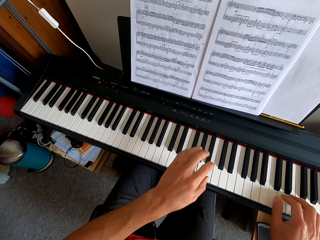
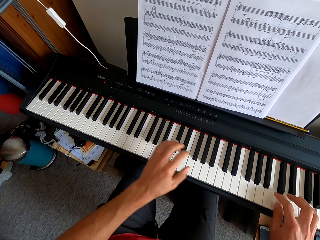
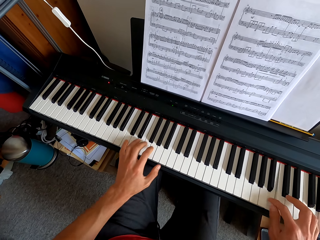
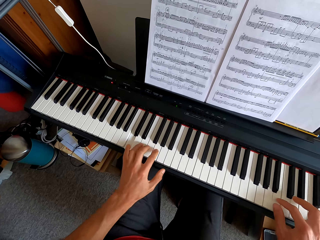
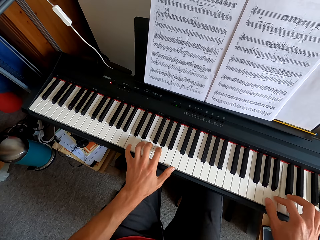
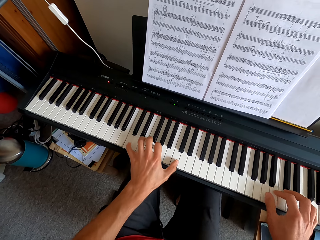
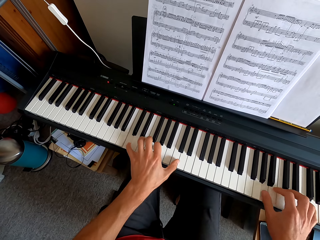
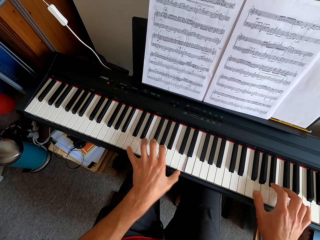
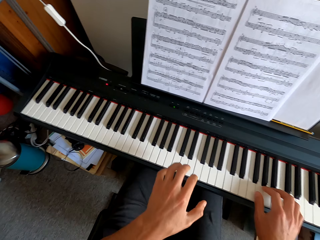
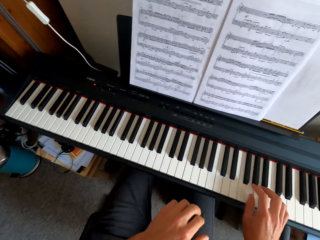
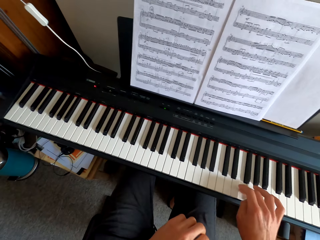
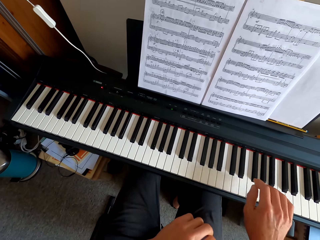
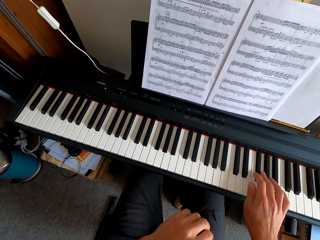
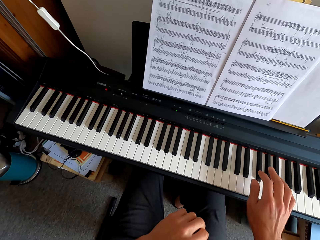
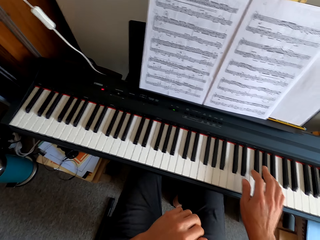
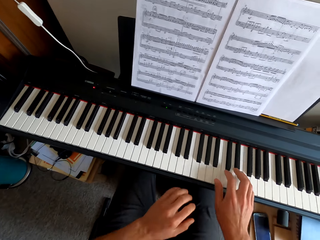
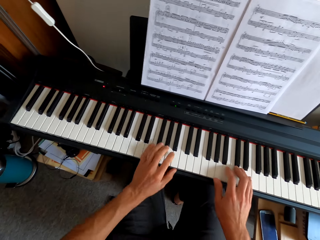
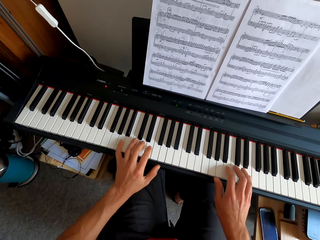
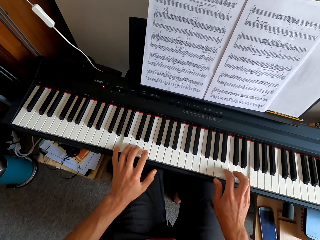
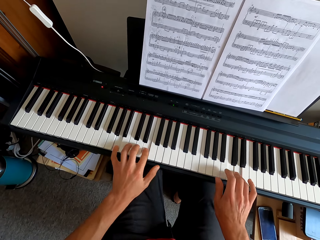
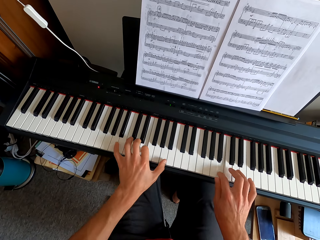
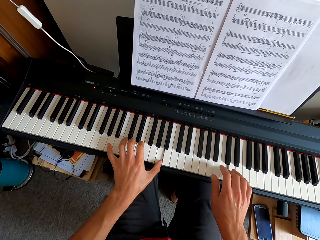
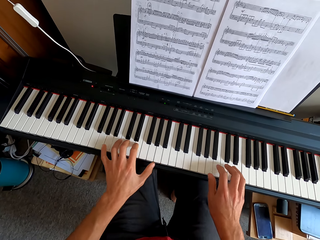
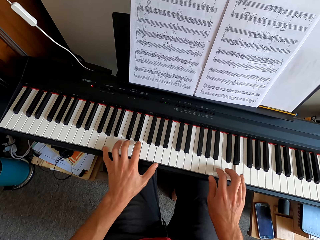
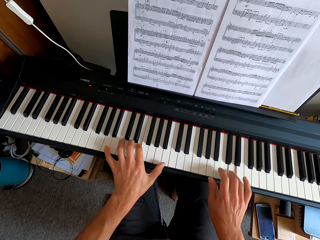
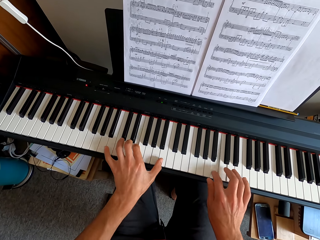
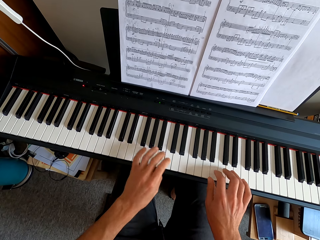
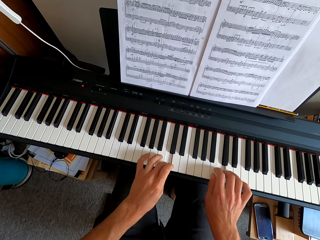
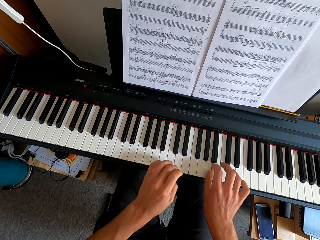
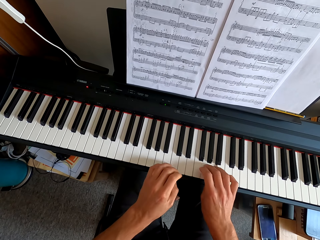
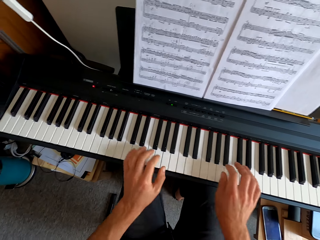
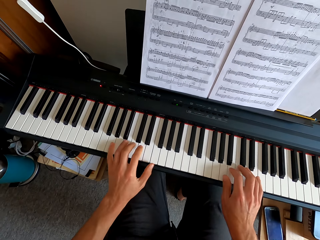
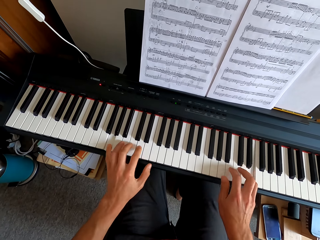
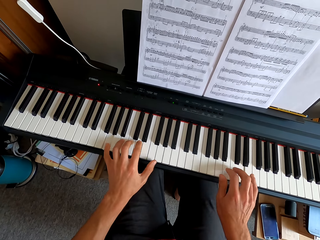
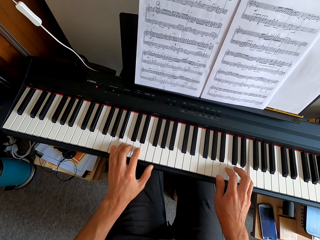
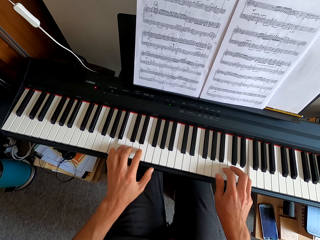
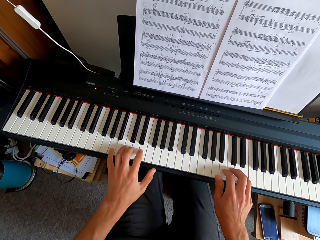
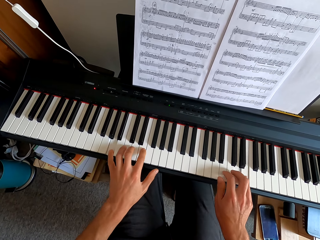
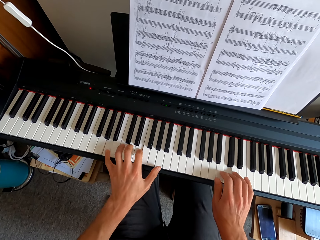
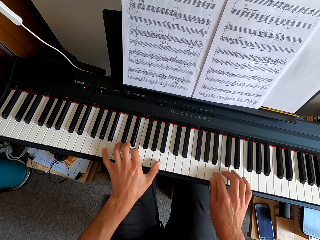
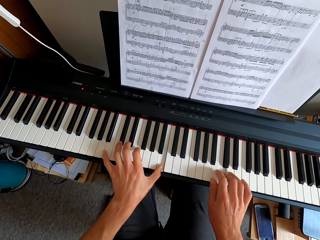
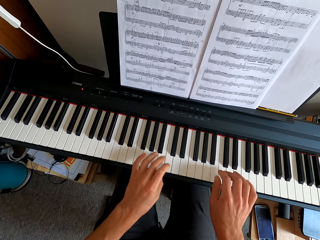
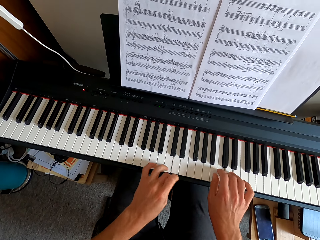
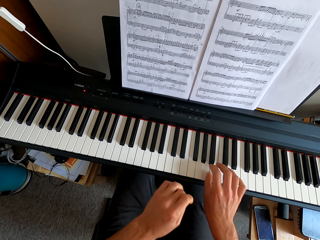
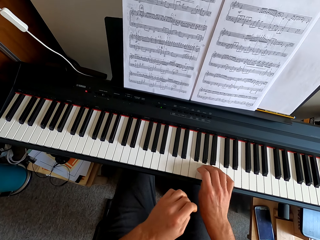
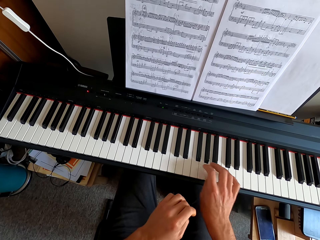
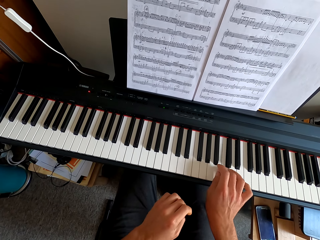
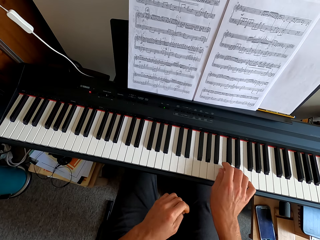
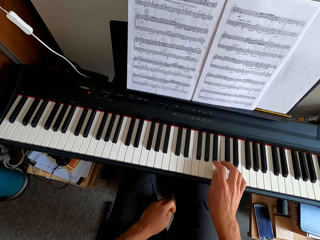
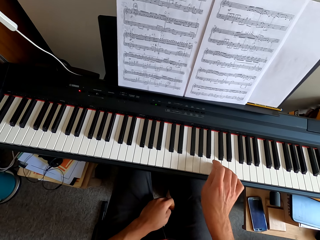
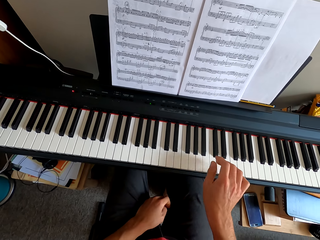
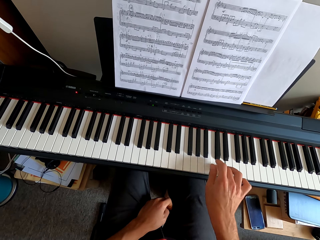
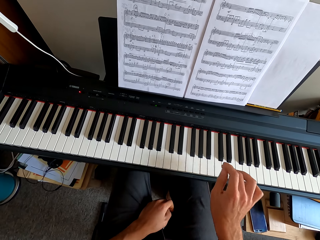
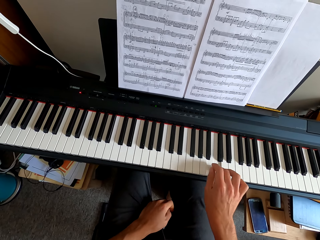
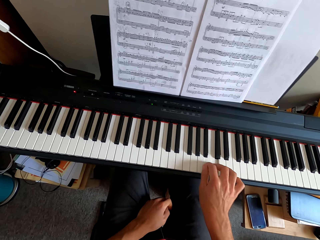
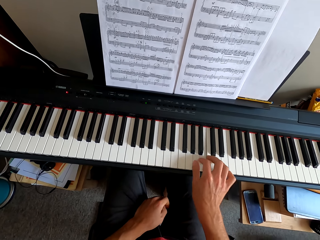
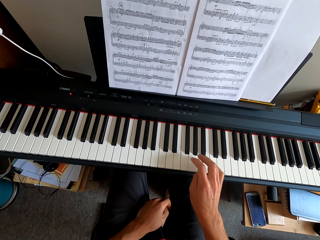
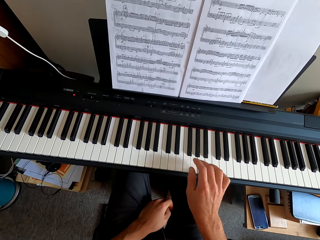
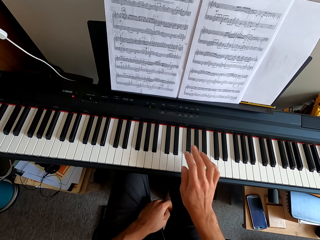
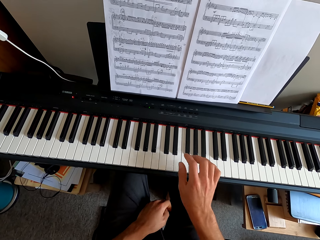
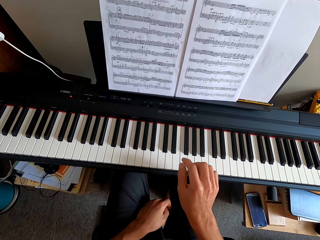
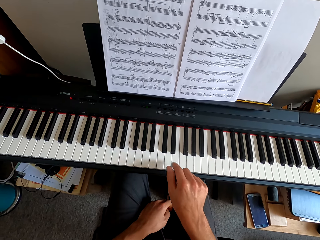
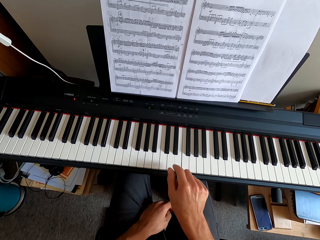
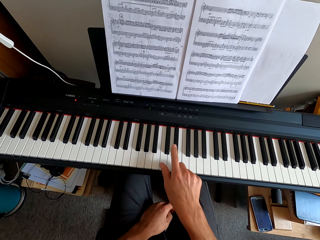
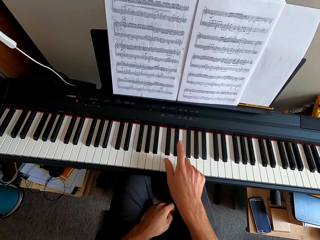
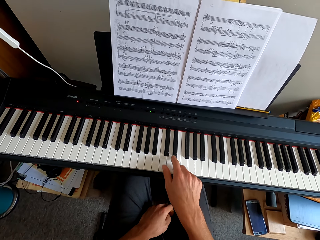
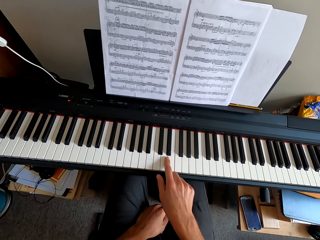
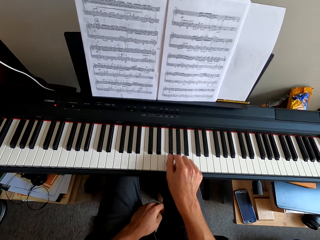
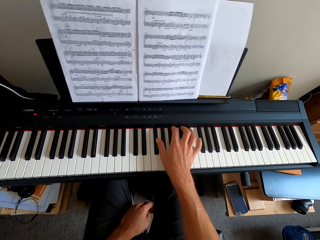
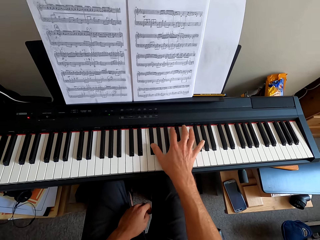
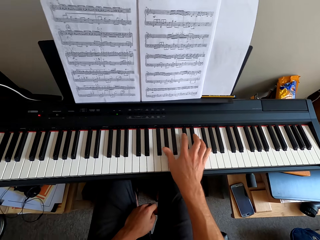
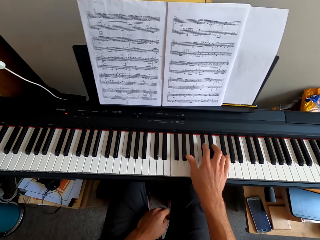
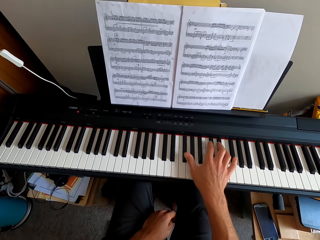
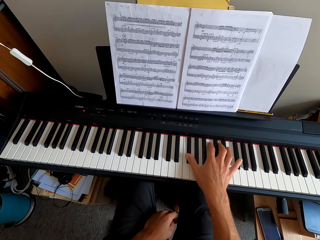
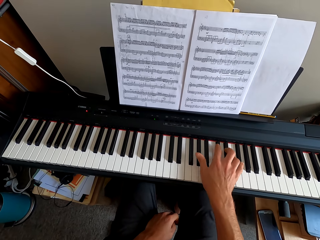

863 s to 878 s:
The camera wearer pulls his hand off the keyboard. He plays the keyboard. He plays the keyboard with both hands. He pulls his hand off the keyboard. He plays the keyboard.

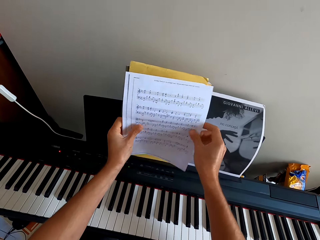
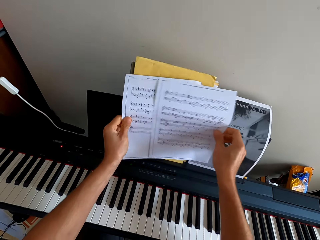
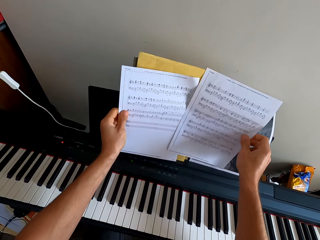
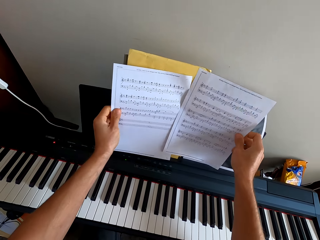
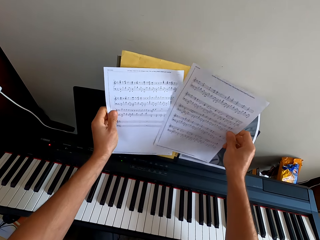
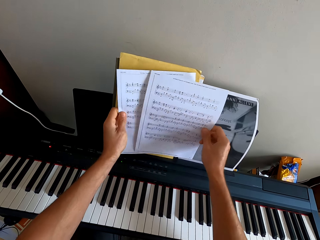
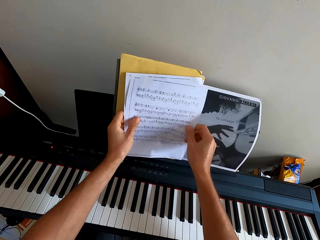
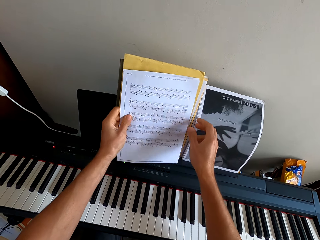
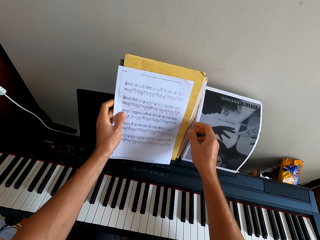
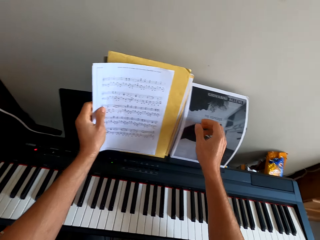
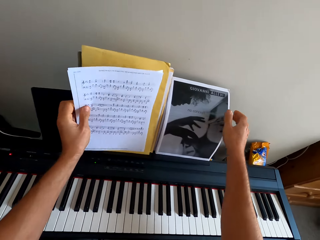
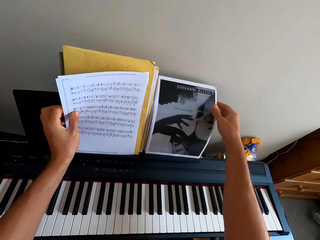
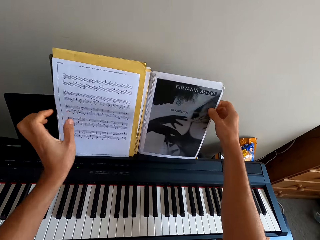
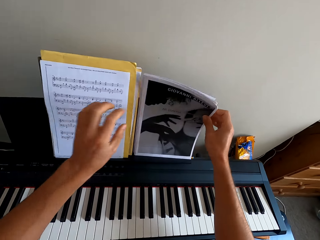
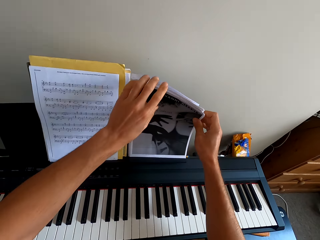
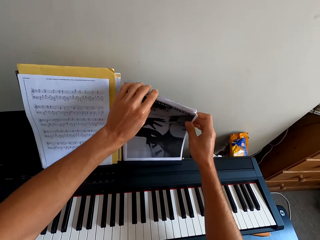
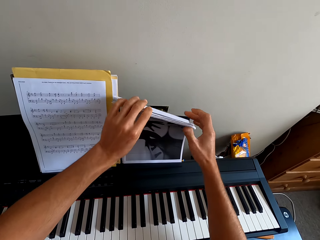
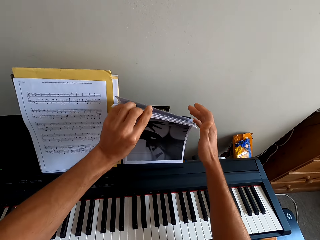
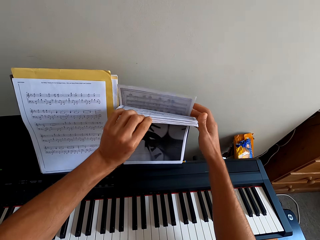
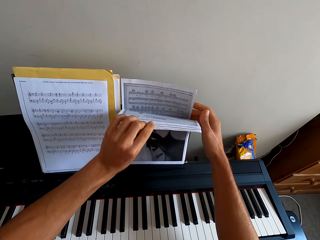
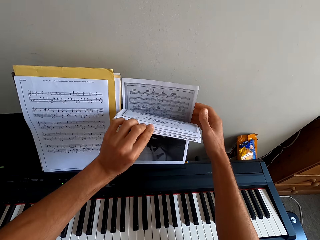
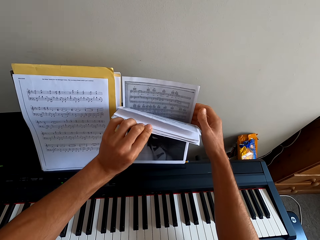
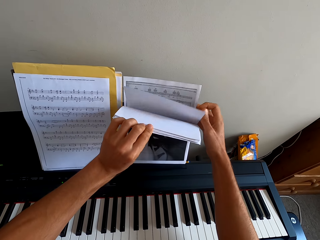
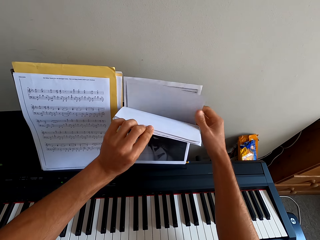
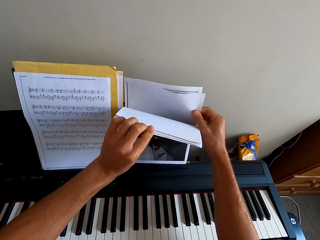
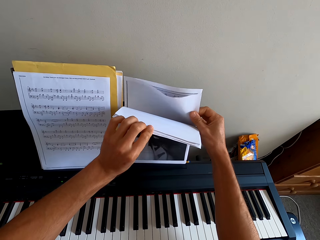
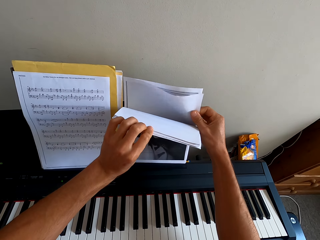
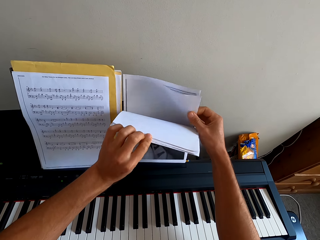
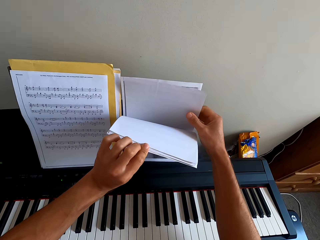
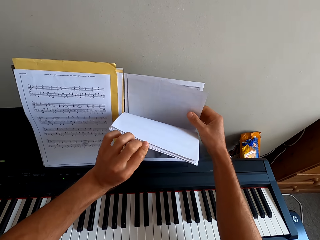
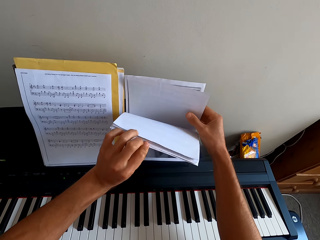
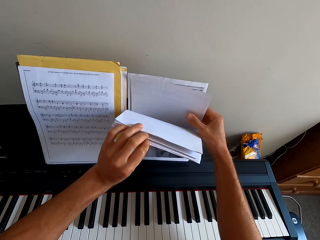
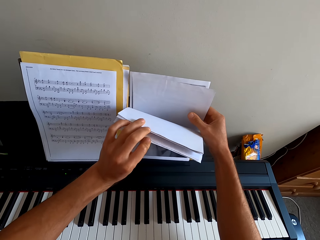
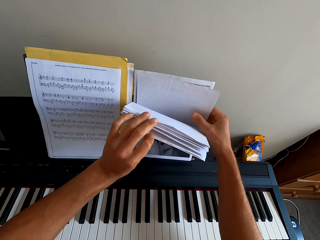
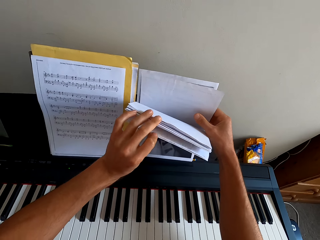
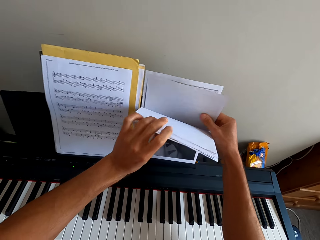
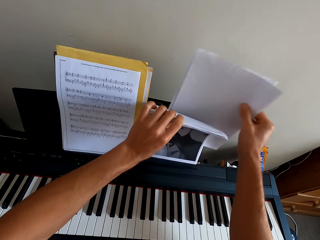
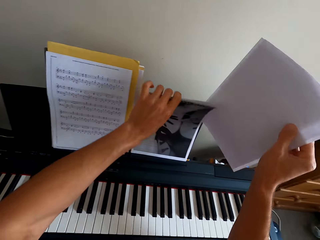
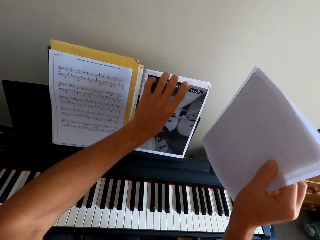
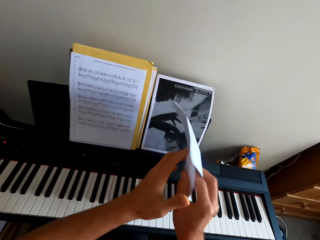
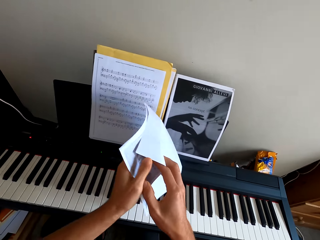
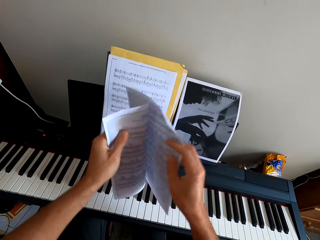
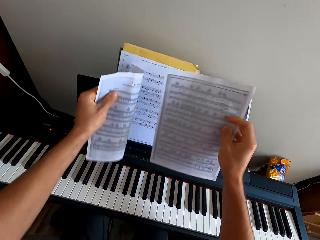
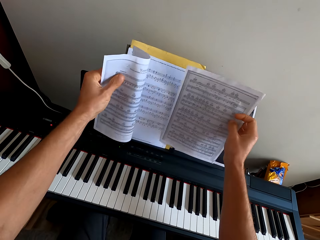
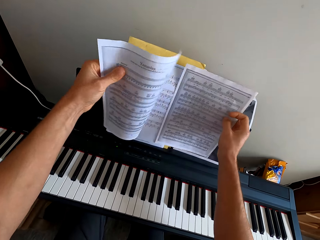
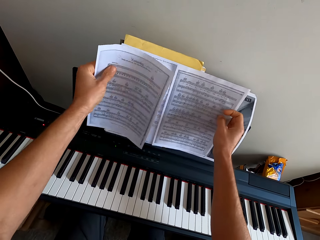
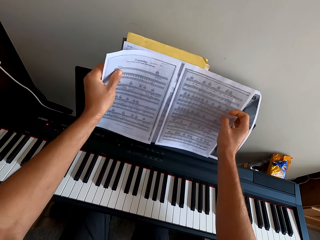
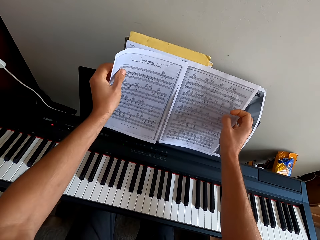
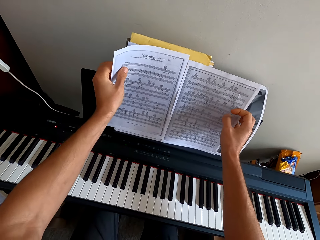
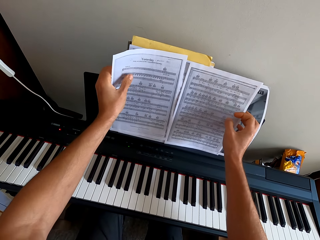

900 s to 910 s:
The camera wearer separates the papers. They join the papers. They put the papers on a paper. They flip the papers. They check the papers. They pick up the papers. They separate the papers. They check the papers.
